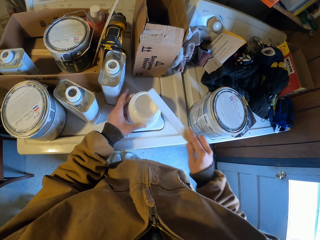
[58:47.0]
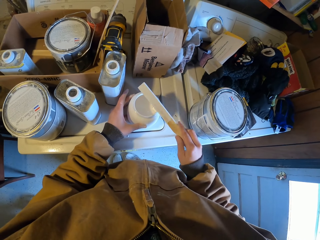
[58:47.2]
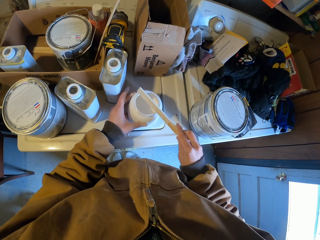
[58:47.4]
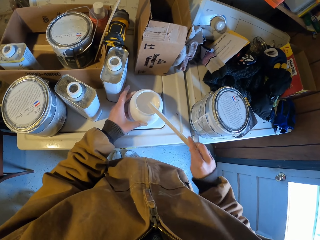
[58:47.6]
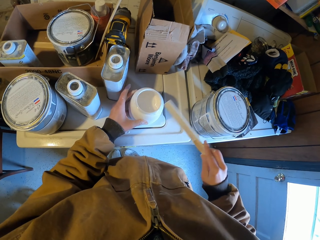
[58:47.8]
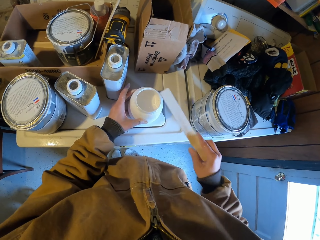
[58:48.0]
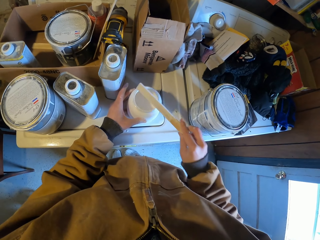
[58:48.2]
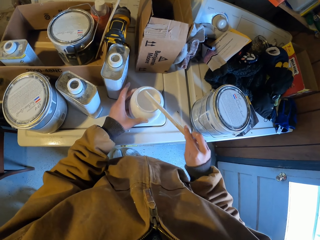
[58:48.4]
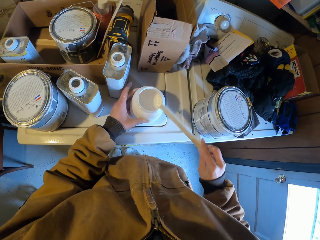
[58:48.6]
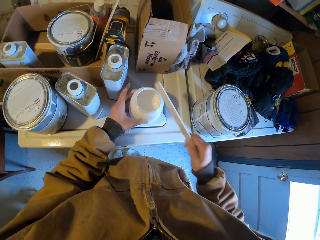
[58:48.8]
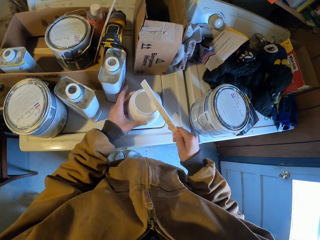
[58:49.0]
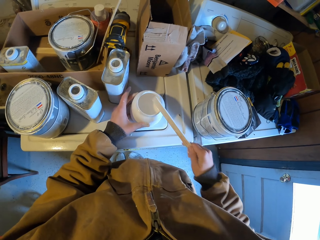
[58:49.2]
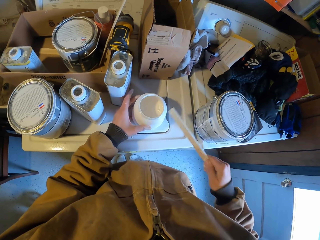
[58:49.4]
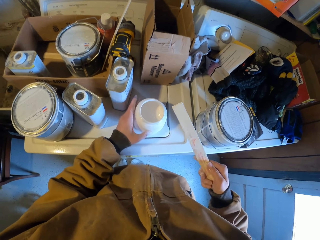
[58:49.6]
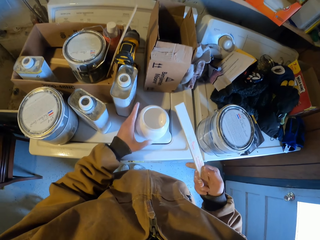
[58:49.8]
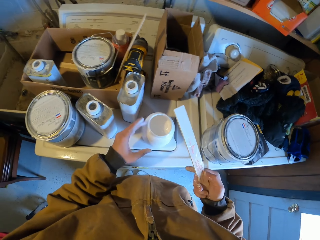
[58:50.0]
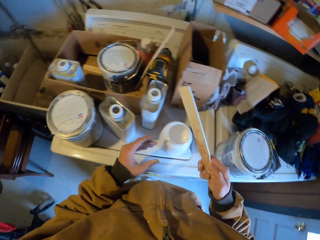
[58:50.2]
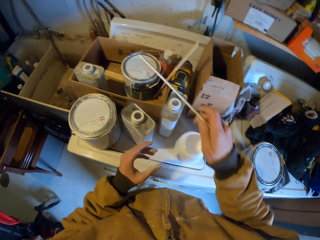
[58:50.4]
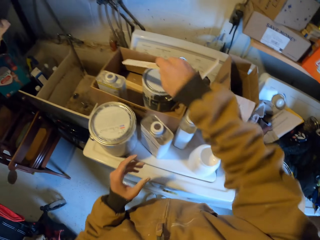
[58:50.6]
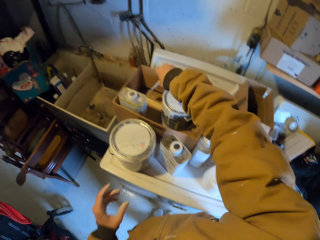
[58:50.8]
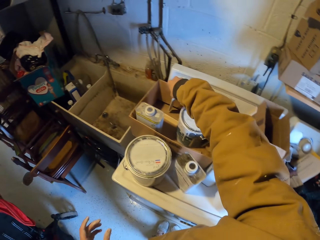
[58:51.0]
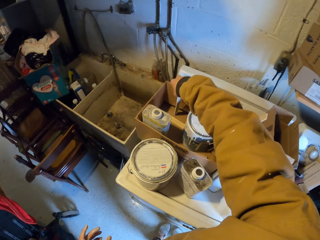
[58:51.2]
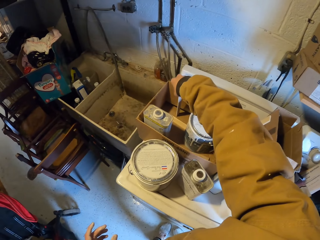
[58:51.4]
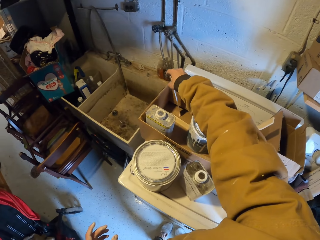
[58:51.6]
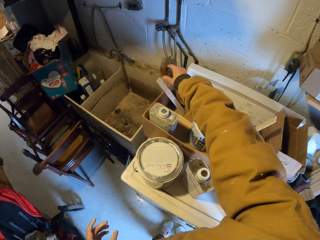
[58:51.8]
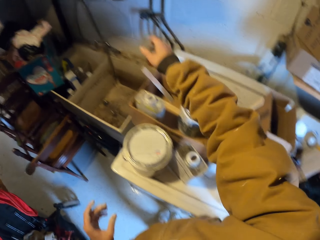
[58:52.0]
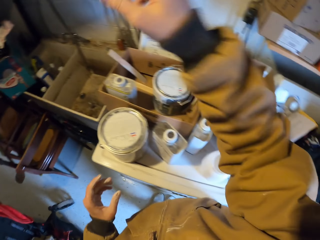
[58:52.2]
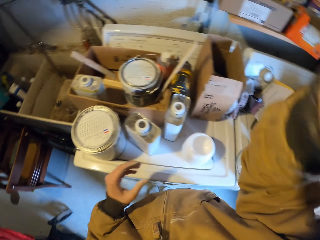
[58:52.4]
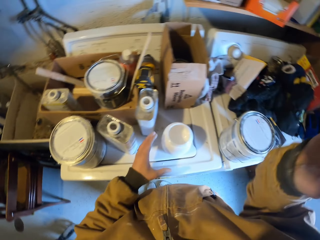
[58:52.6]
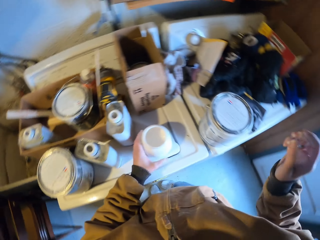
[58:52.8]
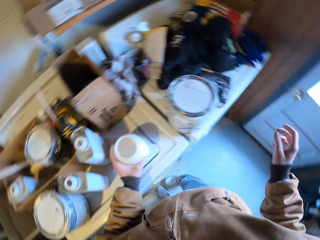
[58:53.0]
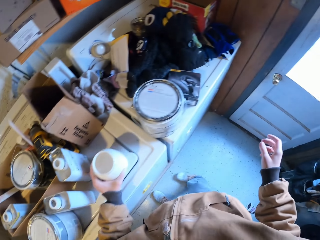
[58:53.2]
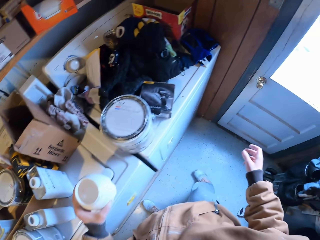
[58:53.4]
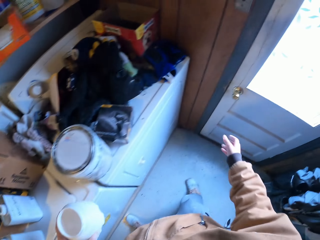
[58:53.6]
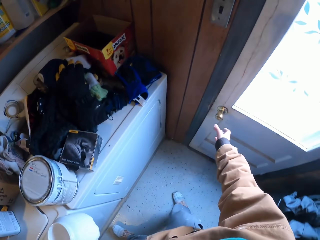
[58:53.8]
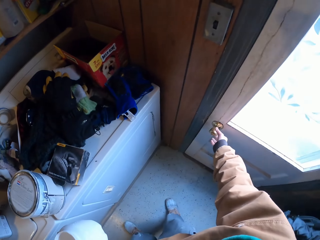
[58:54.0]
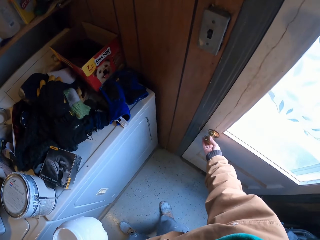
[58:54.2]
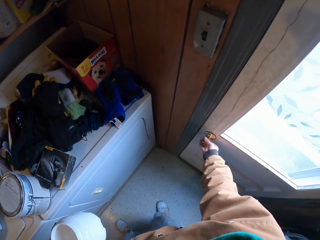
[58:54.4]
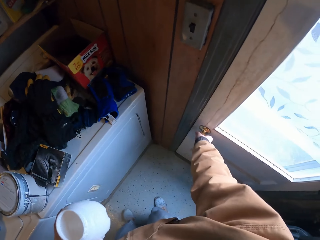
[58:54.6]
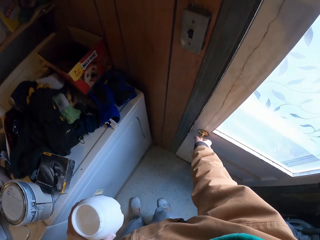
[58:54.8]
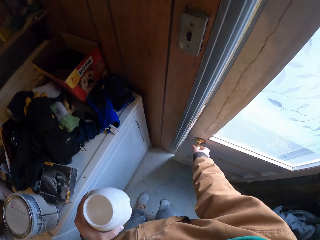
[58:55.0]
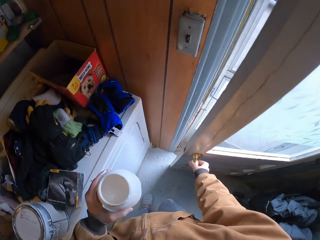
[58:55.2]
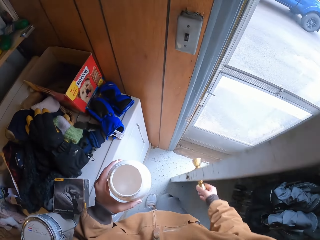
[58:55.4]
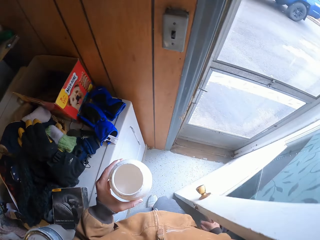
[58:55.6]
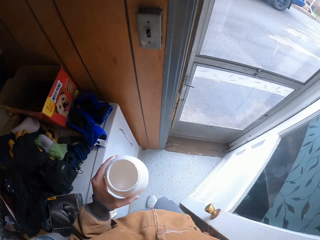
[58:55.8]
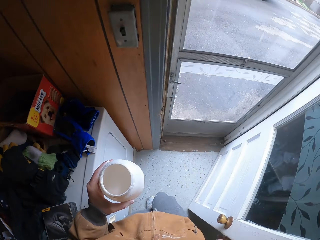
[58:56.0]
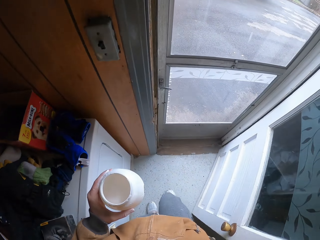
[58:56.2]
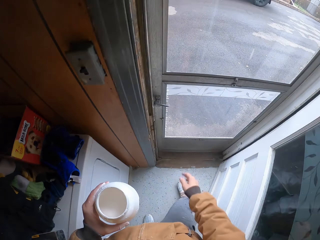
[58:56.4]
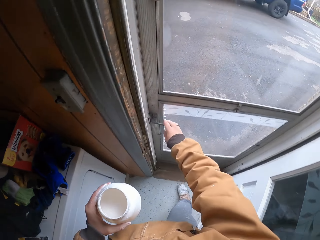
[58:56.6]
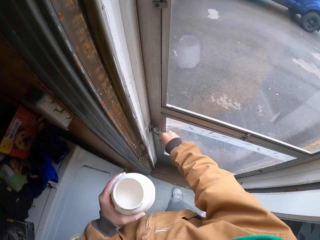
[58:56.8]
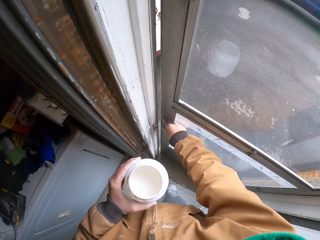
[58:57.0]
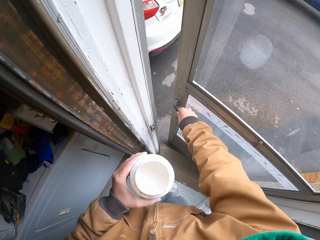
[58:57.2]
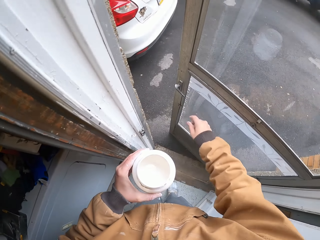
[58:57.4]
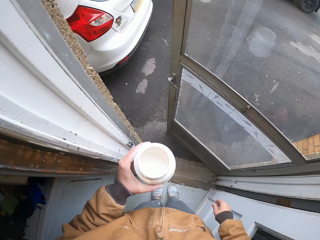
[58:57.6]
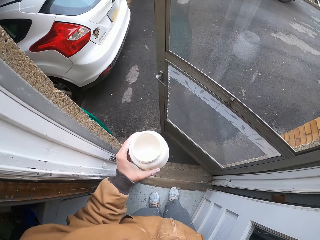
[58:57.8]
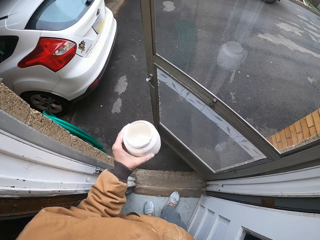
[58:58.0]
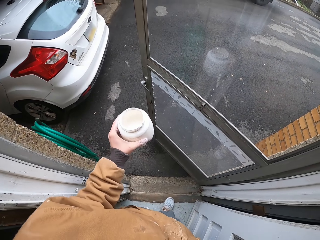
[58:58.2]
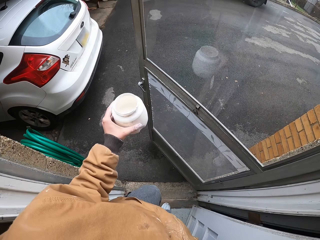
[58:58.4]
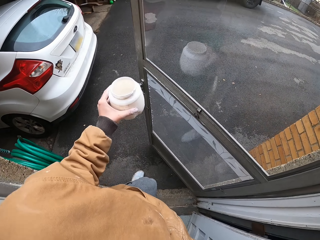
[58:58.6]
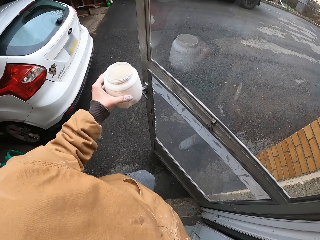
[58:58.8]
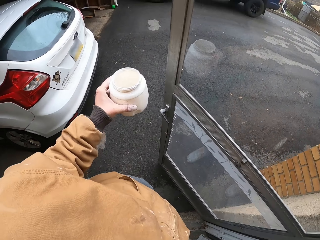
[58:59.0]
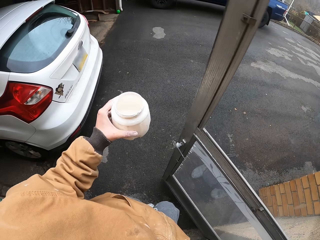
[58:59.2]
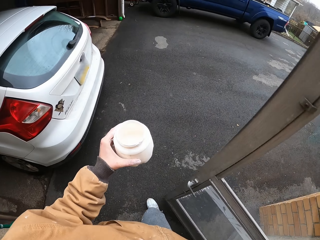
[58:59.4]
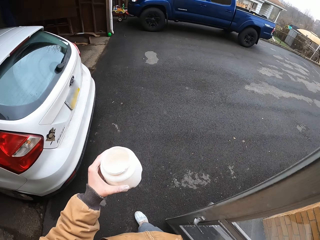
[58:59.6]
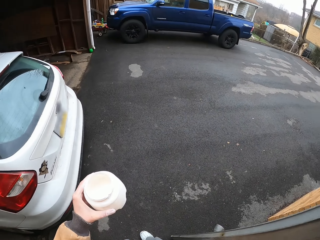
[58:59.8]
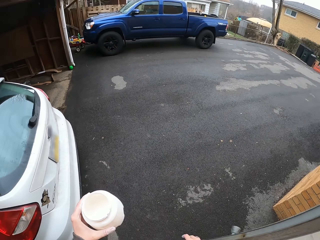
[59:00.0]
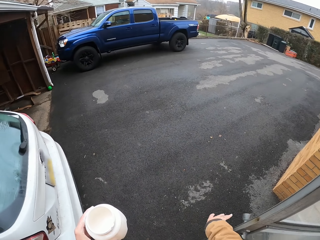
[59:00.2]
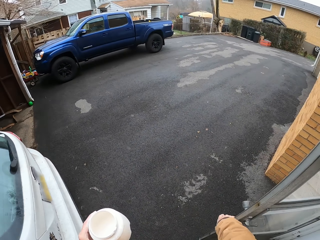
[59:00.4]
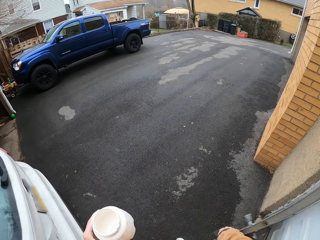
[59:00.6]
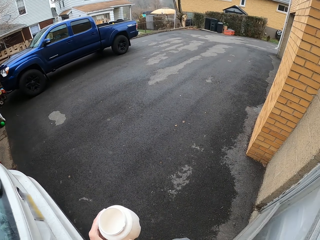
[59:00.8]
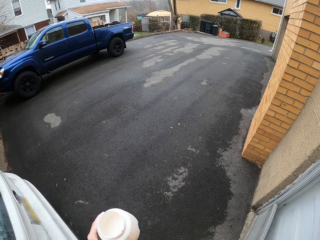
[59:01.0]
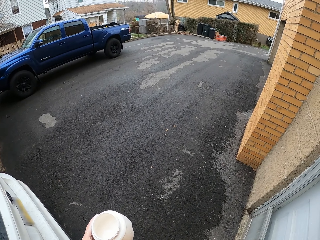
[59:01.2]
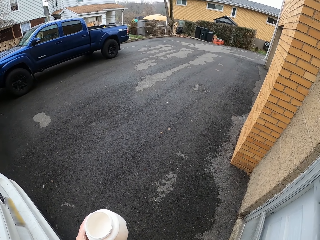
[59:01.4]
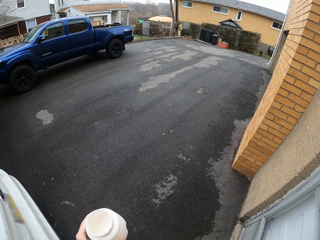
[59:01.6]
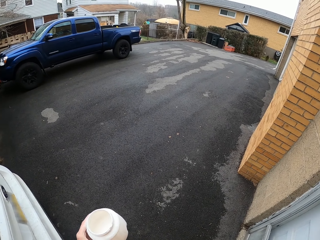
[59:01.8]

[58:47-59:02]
The camera wearer puts the piece of wood in the carton box. They pick the paint. They open the door. They walk out.

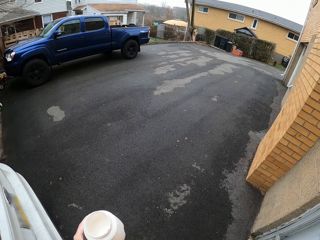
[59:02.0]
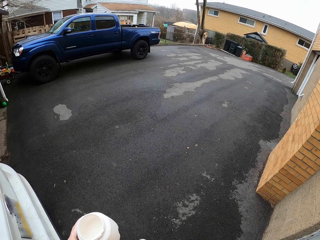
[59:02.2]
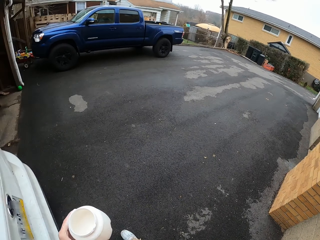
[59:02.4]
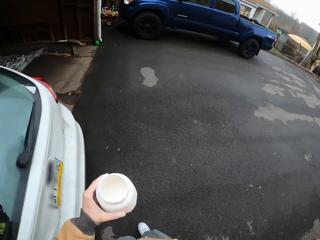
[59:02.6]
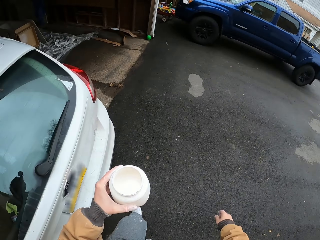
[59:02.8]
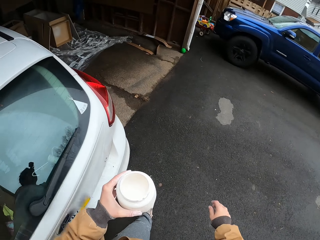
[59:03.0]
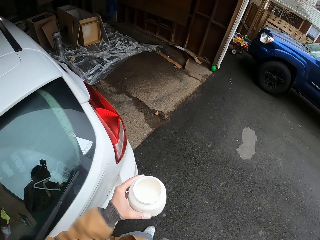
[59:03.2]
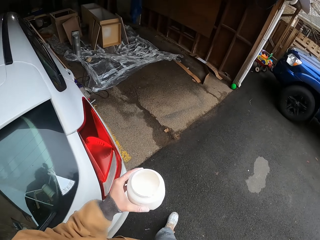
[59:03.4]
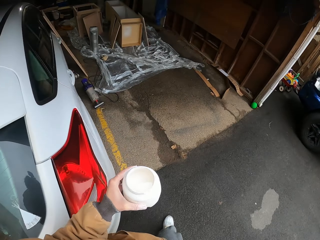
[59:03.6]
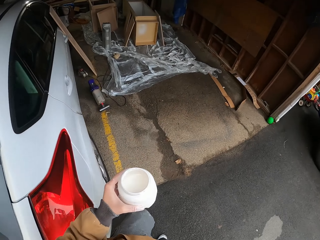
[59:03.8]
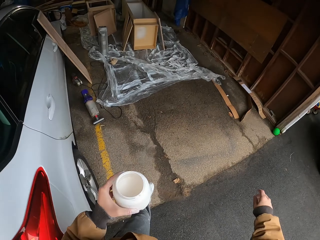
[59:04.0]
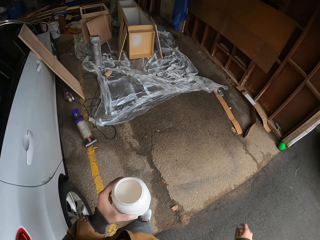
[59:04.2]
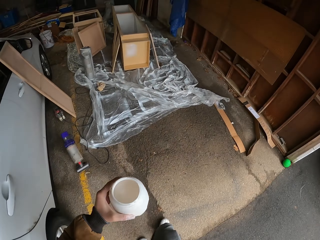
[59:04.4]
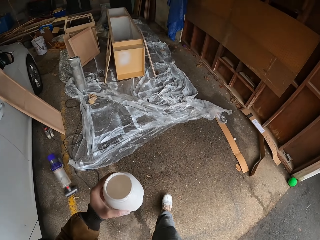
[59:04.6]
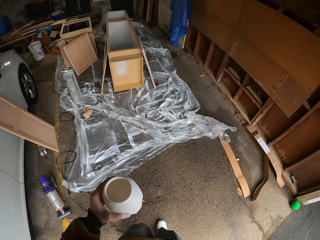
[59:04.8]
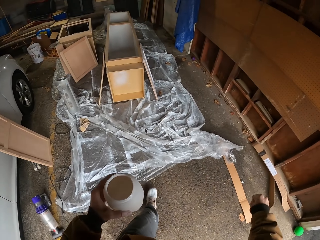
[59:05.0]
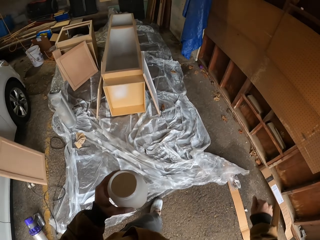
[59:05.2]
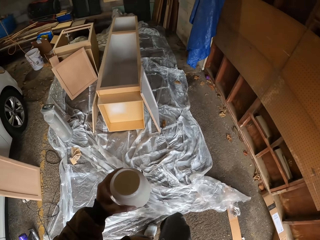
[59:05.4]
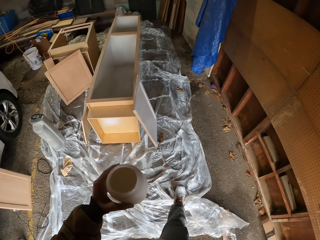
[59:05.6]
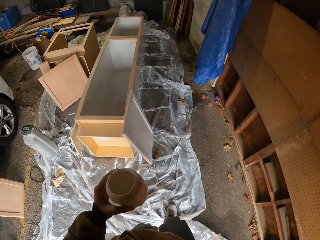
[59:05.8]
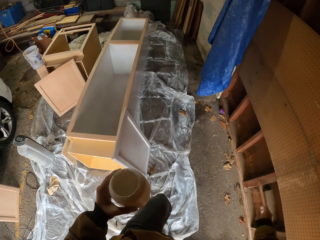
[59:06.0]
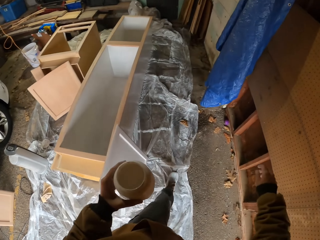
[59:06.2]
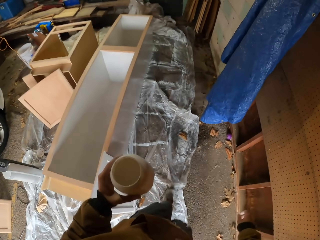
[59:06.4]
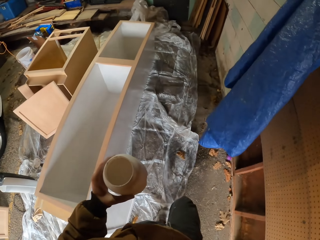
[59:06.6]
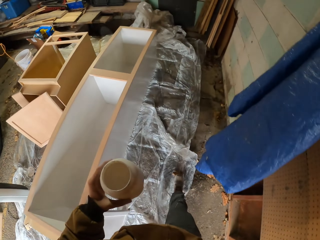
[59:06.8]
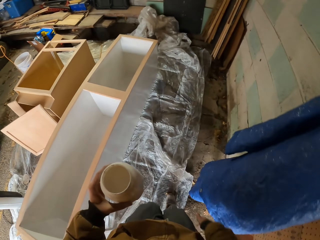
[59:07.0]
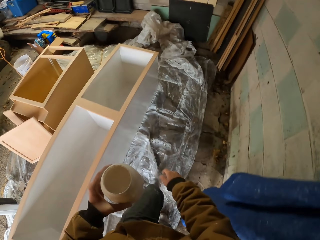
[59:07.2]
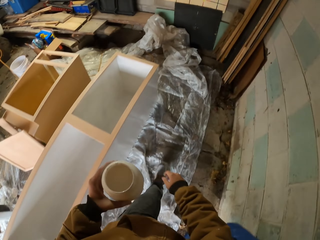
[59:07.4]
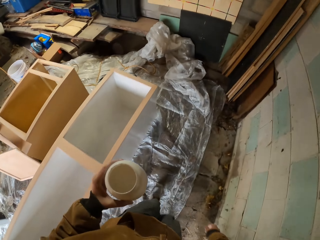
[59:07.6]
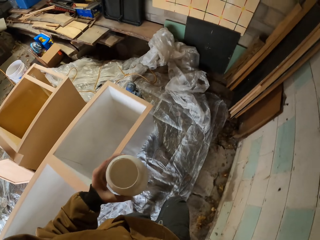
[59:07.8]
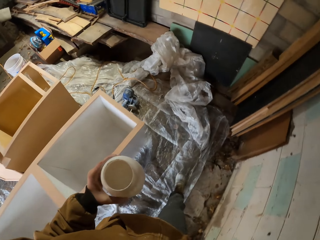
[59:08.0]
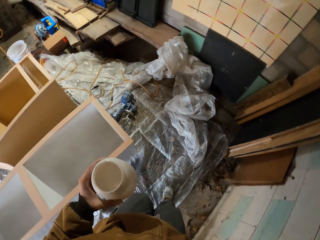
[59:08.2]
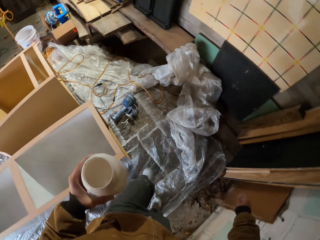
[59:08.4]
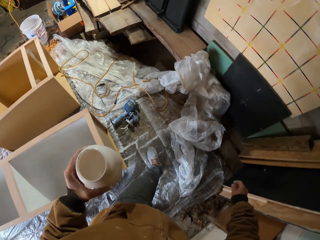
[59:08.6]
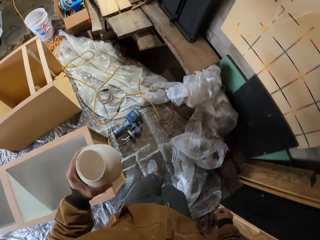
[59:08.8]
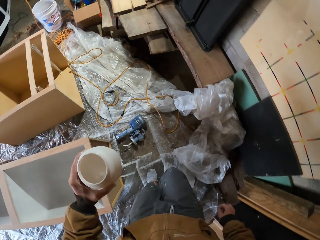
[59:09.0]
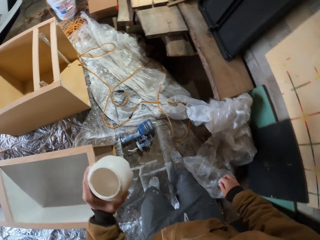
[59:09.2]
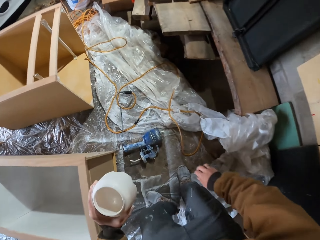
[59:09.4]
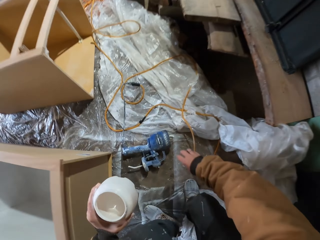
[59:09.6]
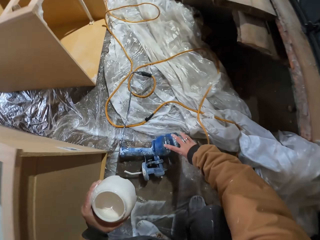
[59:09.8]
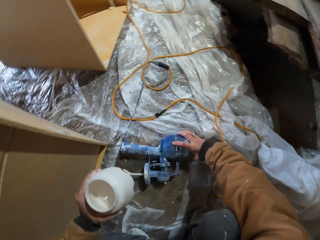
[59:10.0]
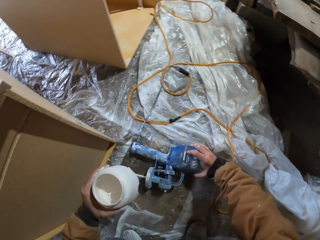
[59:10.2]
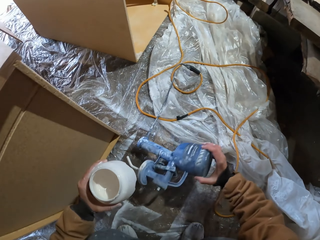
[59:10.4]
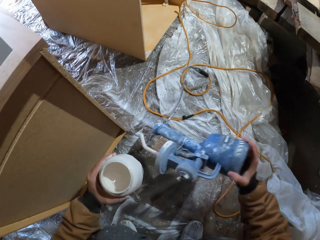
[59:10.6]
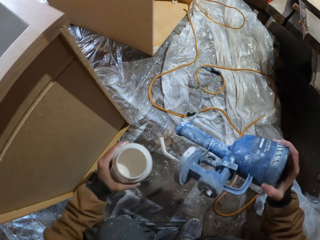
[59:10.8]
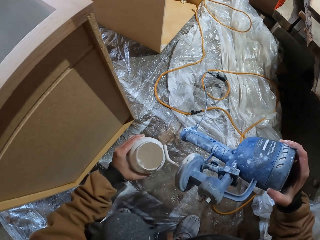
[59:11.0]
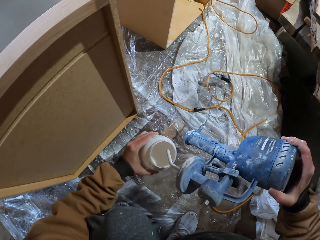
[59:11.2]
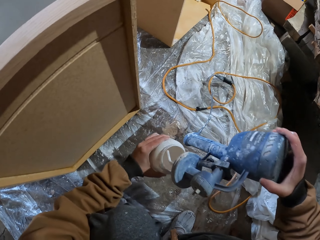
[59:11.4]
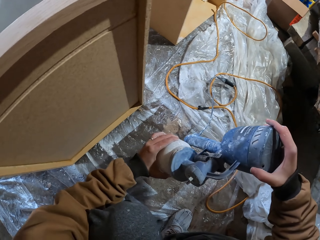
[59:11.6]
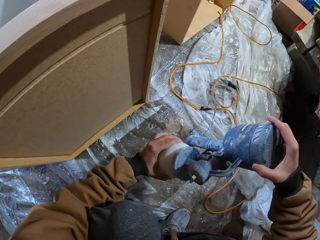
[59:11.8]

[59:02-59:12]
The camera wearer picks the electric spray gun or paint sprayer from the ground. They fix the electric spray gun into the container.
